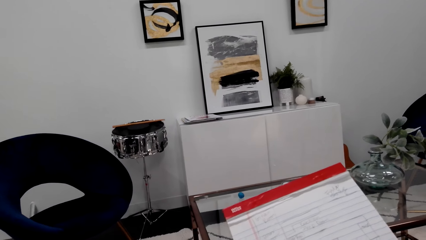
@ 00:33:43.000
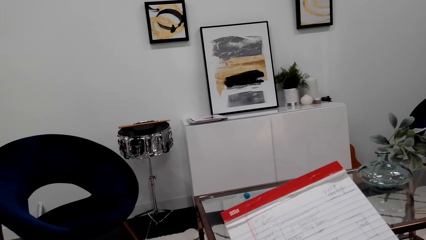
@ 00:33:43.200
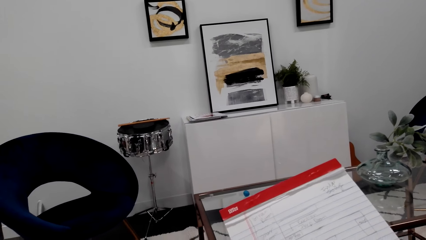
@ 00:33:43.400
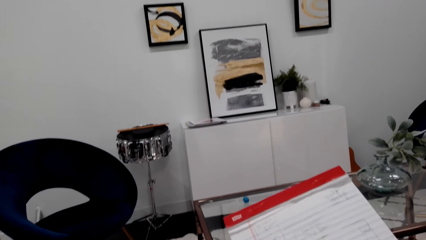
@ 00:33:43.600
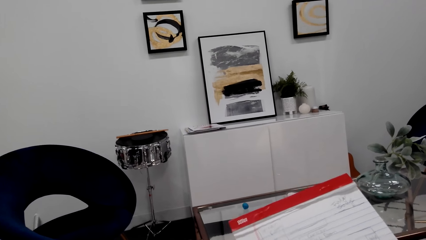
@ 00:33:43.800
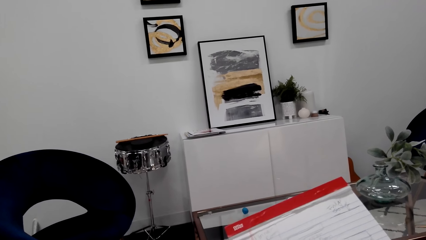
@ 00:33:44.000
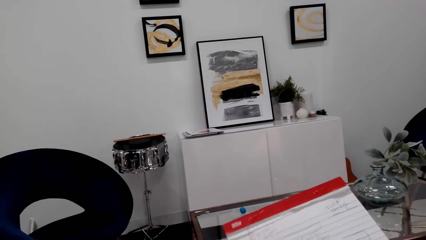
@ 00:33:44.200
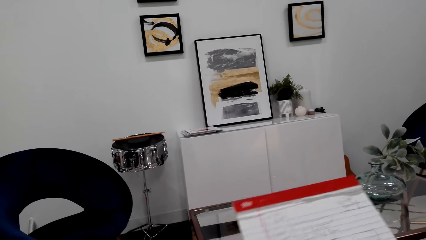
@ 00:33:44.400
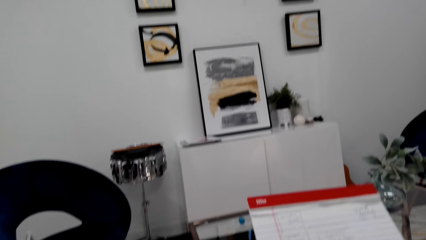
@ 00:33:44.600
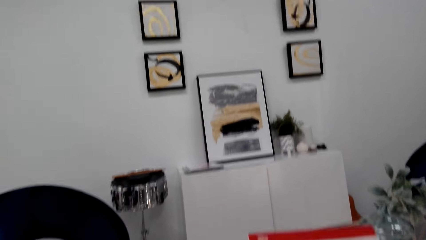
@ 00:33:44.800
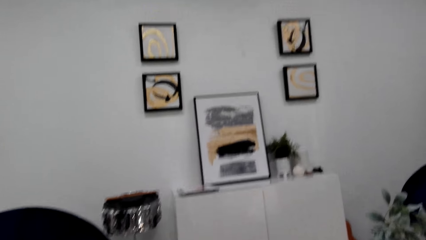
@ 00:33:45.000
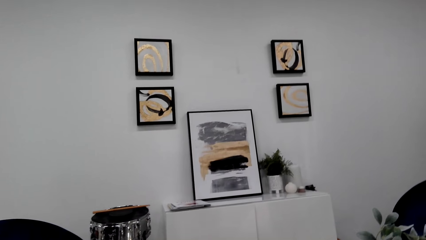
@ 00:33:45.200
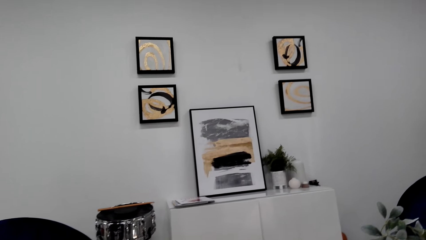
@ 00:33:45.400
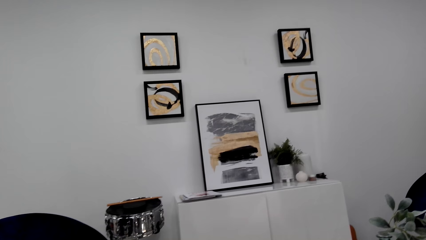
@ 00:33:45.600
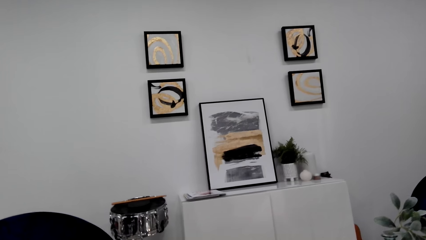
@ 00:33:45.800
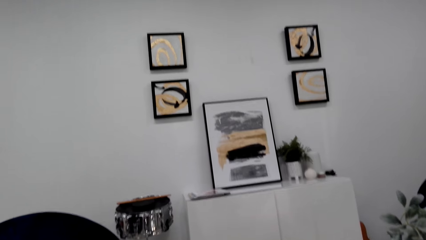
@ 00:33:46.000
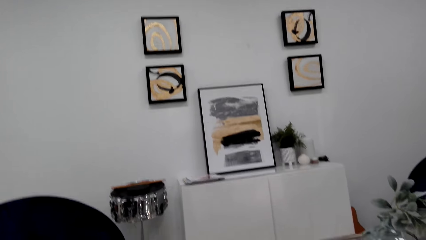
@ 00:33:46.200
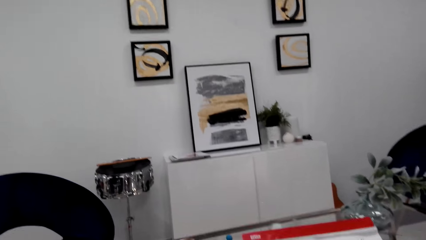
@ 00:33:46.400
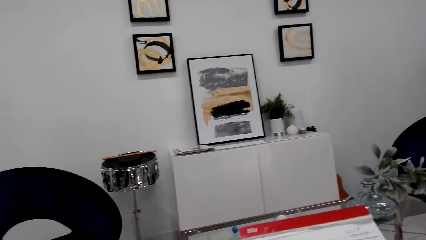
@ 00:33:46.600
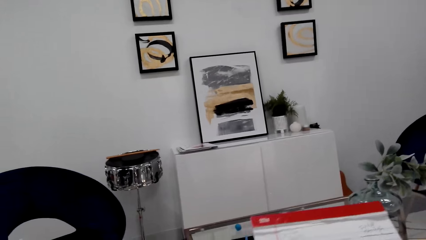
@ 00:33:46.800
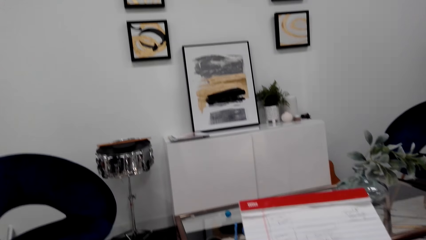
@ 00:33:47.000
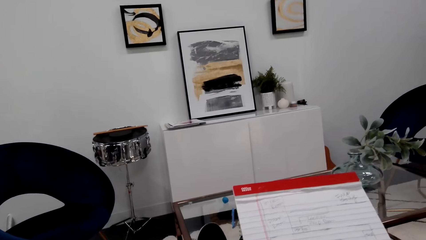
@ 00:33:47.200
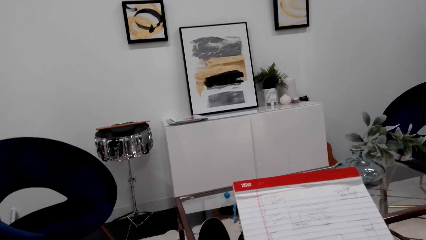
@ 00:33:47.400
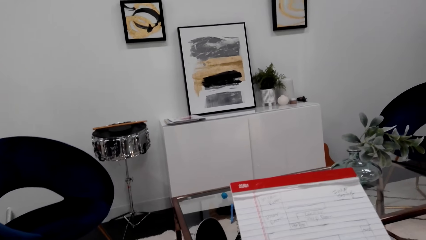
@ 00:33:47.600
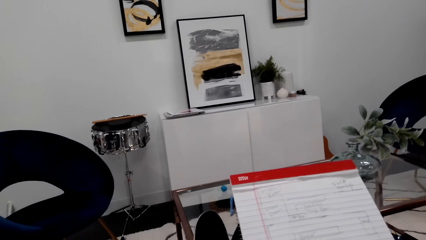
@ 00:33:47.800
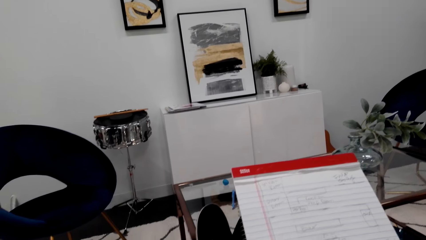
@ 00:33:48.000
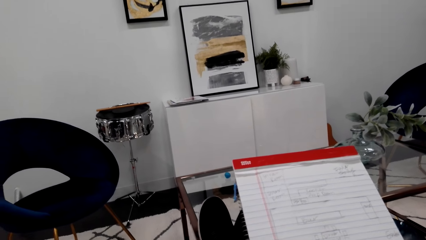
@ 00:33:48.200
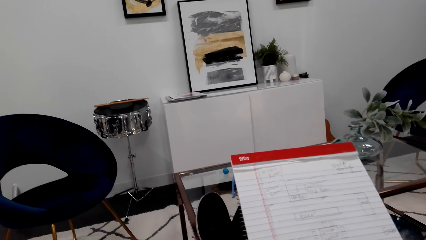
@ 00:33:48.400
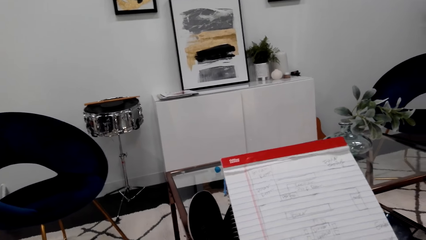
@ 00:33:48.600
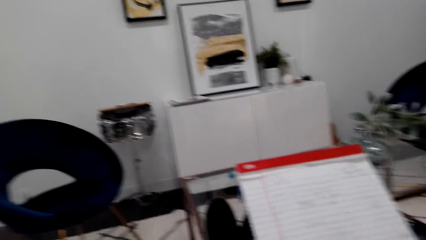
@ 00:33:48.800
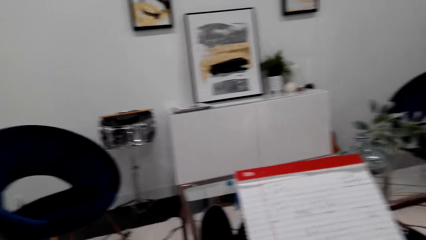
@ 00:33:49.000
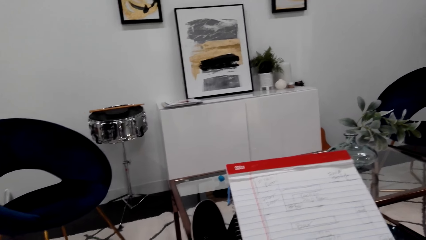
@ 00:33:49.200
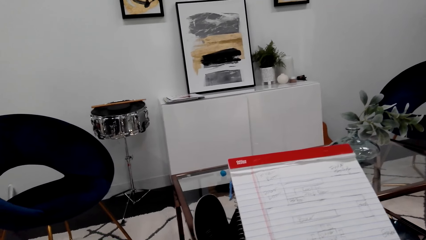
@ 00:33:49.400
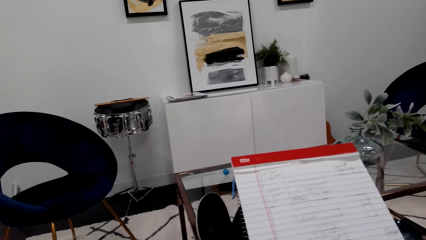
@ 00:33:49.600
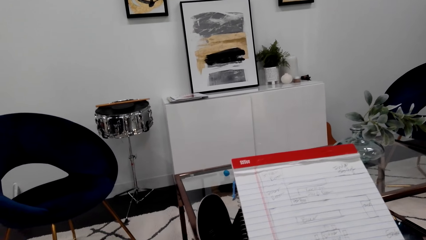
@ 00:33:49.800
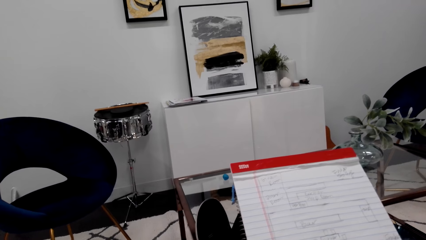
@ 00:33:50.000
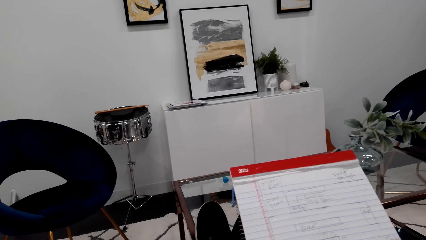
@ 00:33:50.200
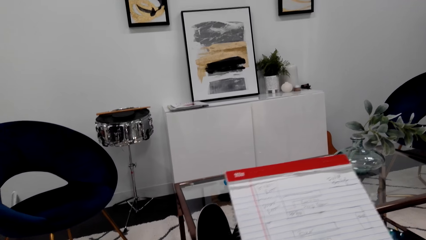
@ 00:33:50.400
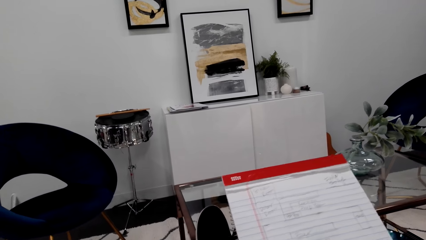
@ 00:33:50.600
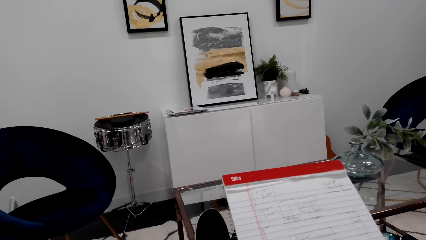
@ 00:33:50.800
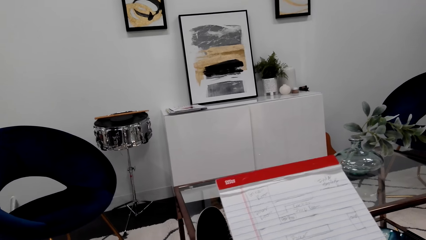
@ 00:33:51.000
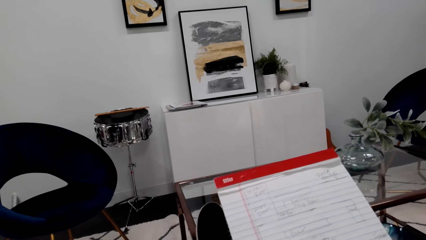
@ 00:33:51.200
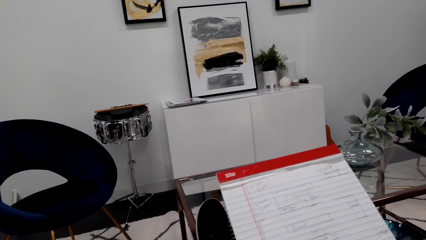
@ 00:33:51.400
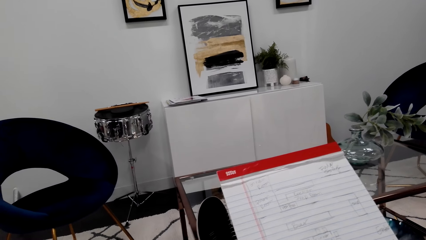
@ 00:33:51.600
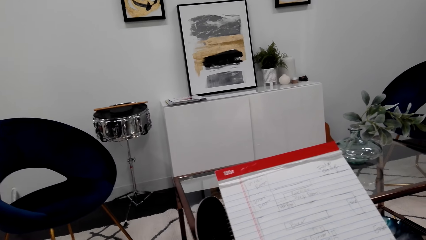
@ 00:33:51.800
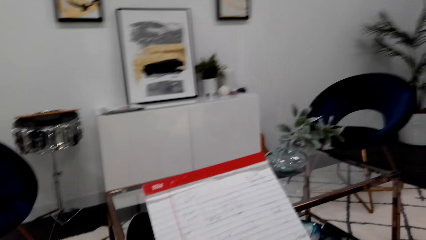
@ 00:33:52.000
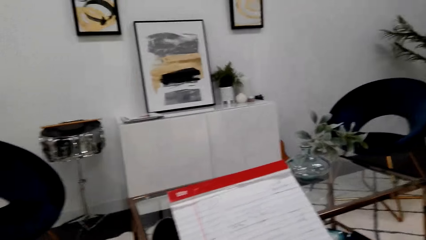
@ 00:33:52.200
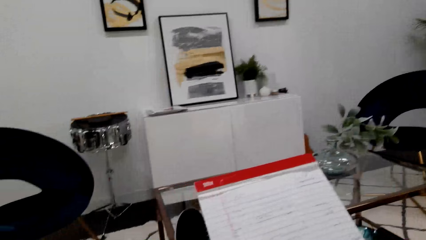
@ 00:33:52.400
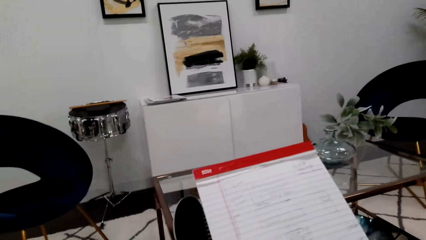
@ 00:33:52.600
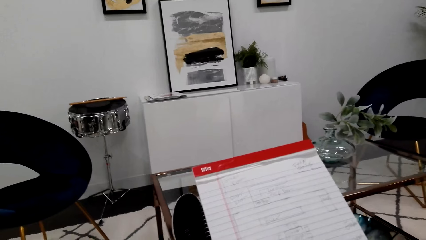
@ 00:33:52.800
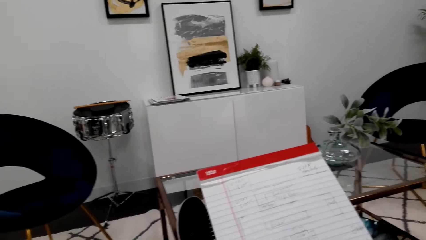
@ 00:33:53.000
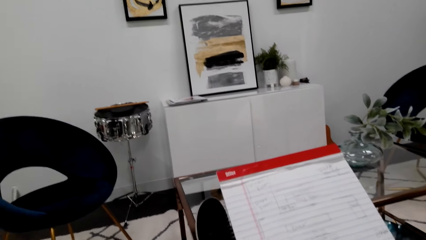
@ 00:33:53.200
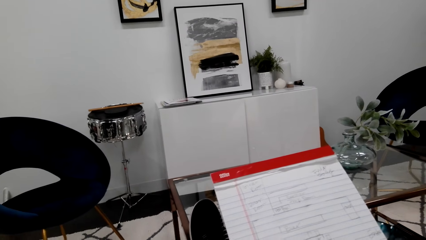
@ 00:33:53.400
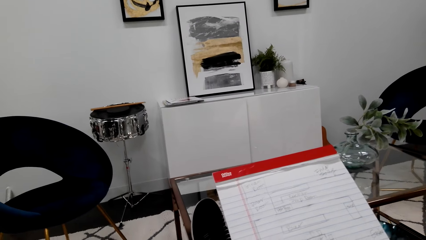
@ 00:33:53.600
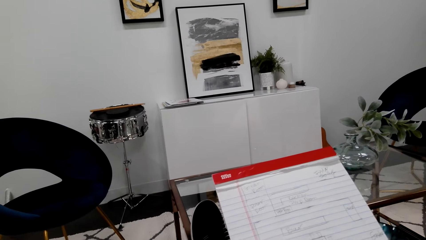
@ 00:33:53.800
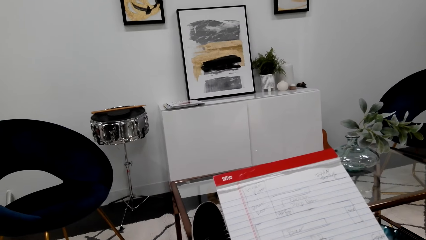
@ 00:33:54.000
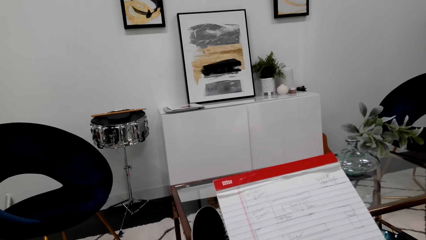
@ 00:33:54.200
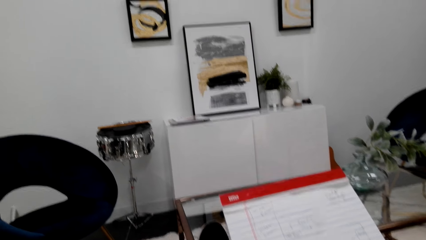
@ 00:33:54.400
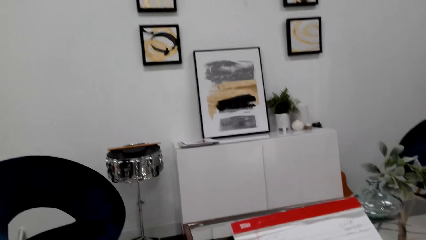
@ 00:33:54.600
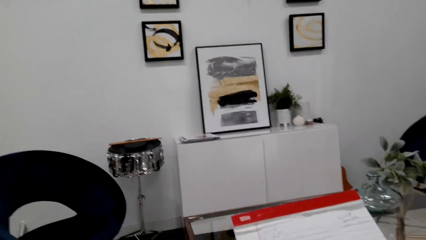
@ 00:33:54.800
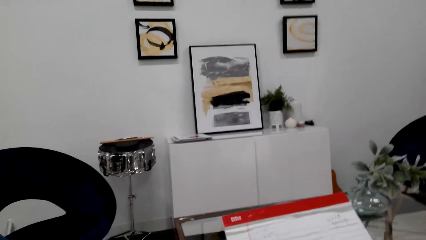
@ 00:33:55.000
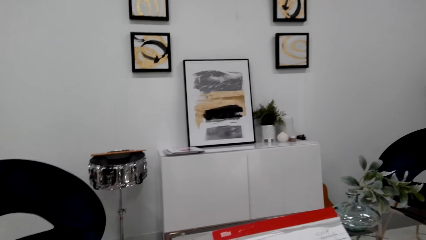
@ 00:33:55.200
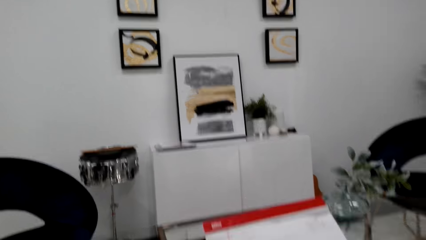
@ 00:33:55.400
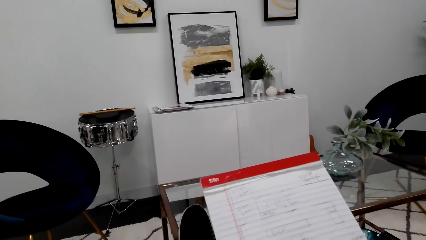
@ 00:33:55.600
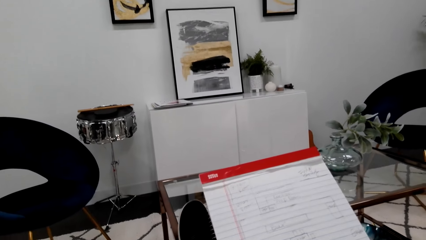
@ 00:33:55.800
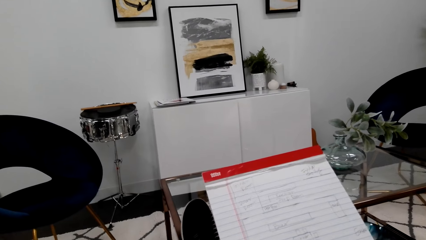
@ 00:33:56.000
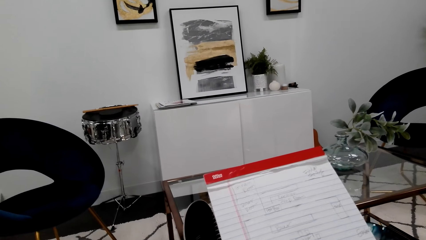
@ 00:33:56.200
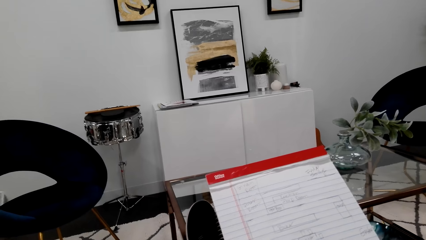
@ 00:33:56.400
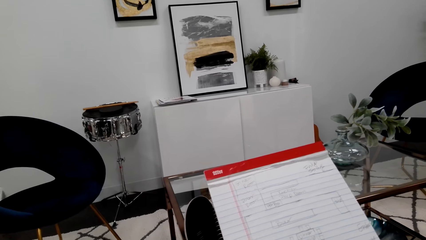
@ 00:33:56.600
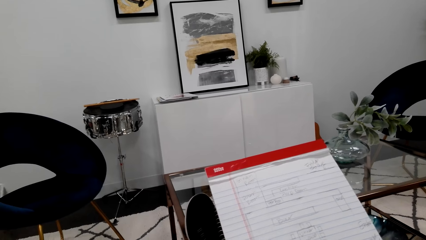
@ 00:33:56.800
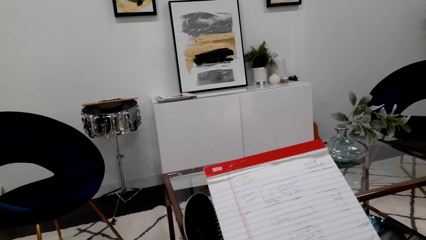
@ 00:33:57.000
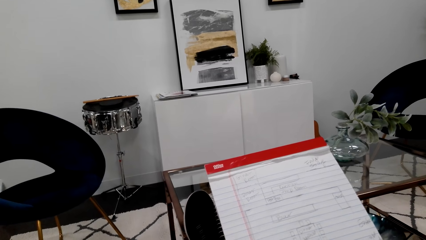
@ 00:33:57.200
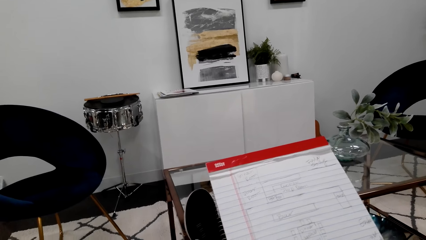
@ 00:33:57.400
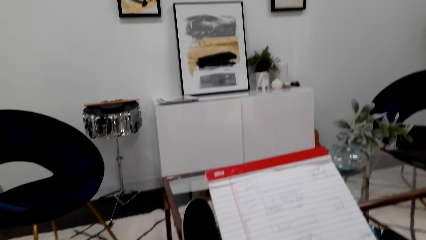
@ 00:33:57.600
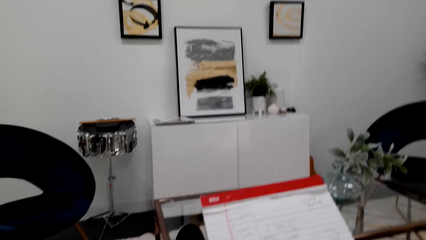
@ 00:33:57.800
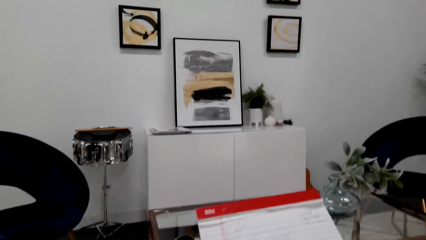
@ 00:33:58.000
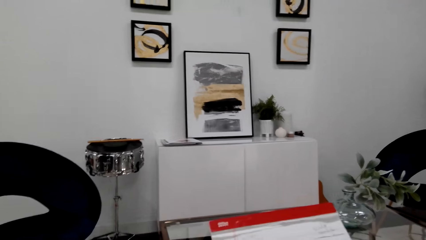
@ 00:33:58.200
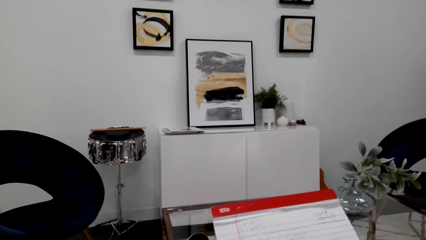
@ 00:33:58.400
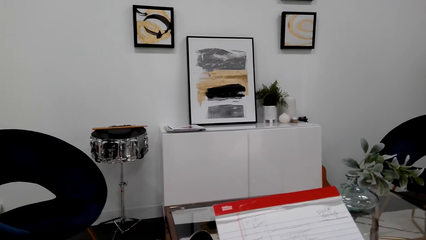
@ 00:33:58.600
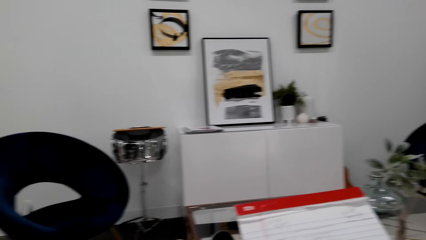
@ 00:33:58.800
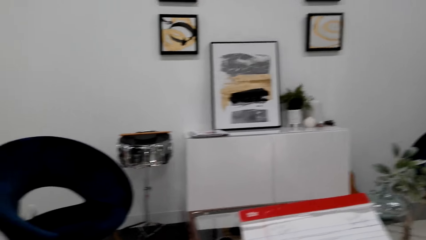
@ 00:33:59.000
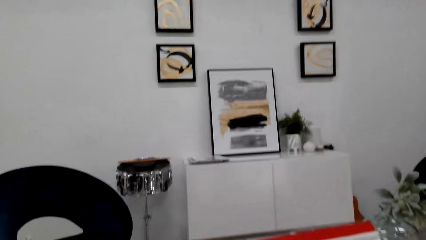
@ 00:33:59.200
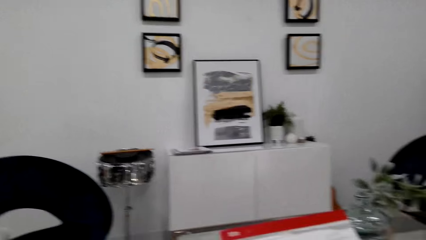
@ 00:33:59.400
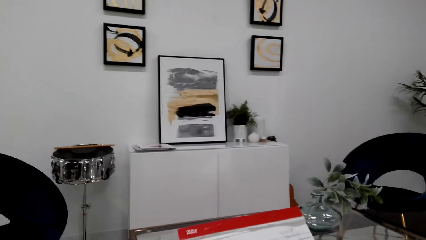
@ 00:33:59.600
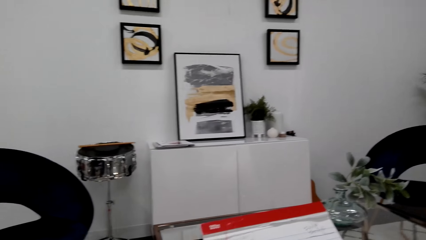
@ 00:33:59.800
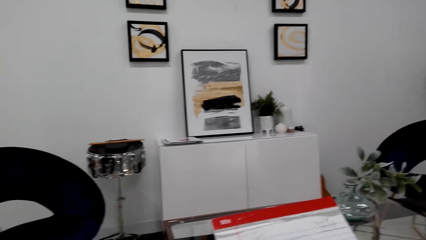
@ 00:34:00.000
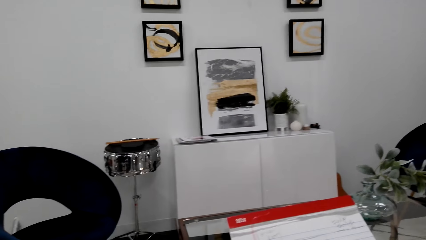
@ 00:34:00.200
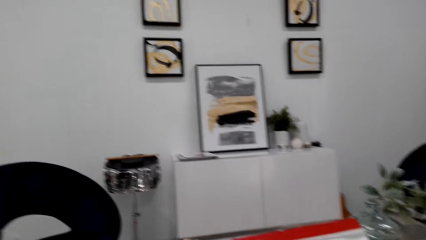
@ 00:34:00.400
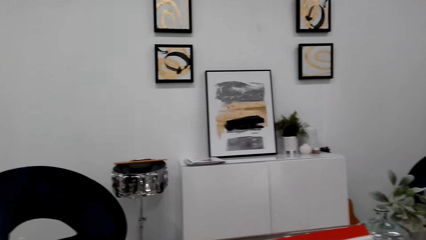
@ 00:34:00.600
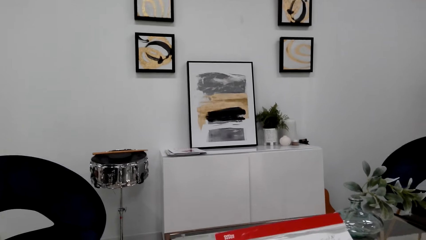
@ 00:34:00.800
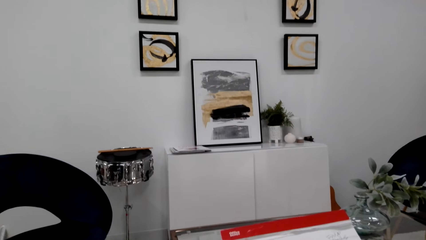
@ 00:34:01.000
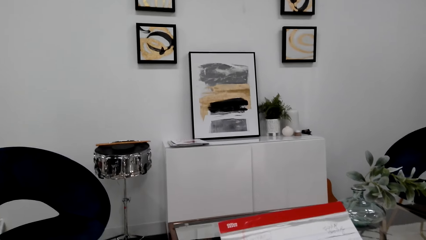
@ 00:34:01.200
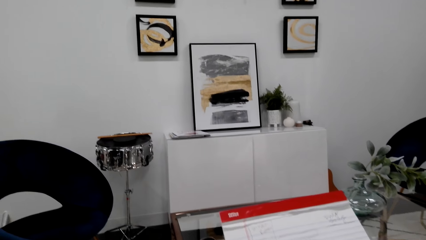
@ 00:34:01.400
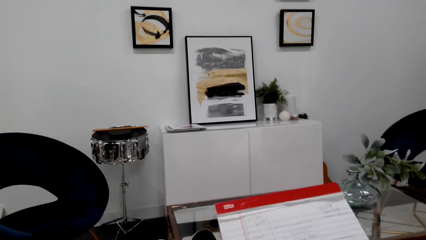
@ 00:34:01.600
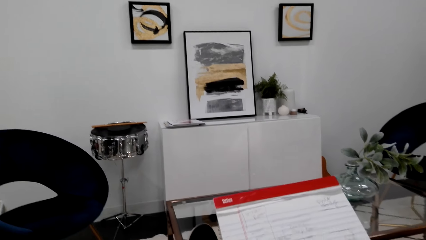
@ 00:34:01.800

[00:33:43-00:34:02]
The camera wearer looks at the book. They converse. They look at the book. They converse.
